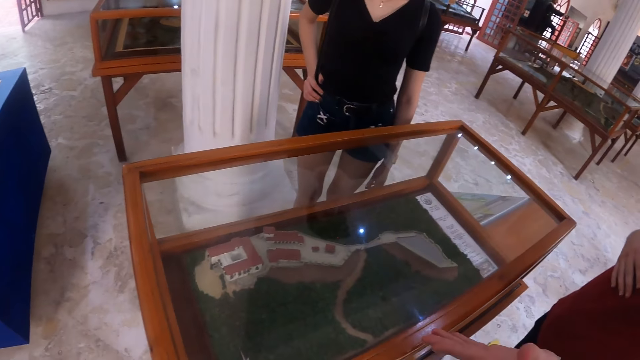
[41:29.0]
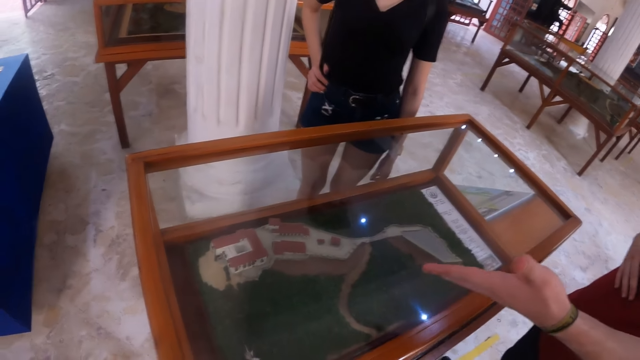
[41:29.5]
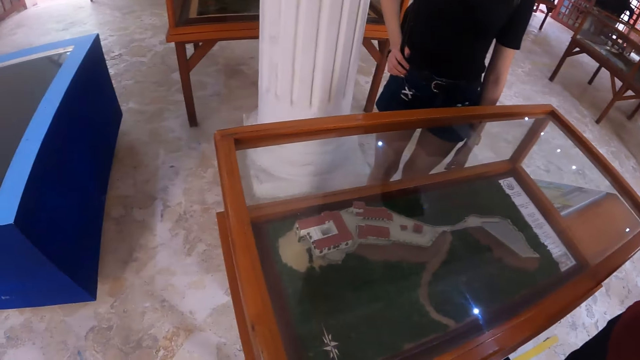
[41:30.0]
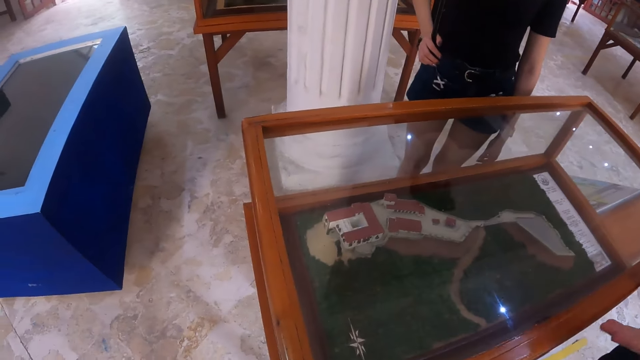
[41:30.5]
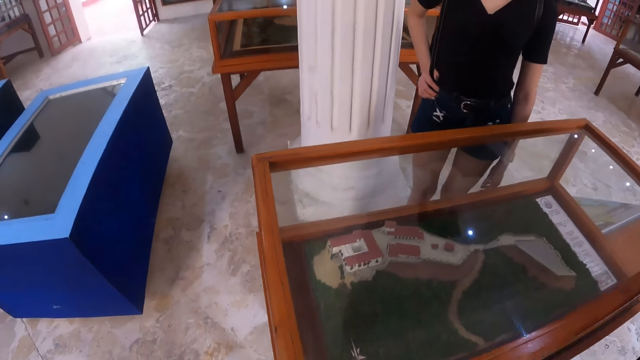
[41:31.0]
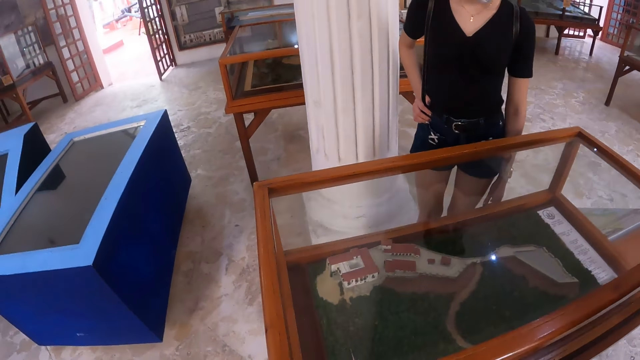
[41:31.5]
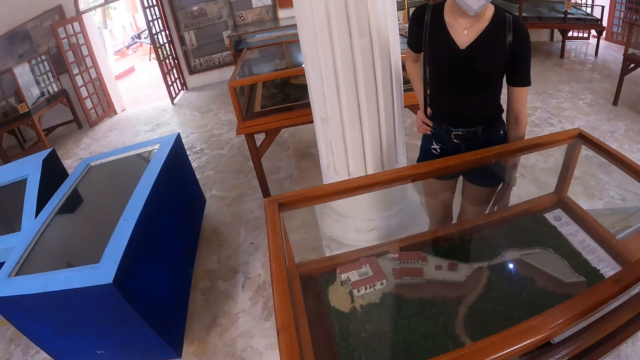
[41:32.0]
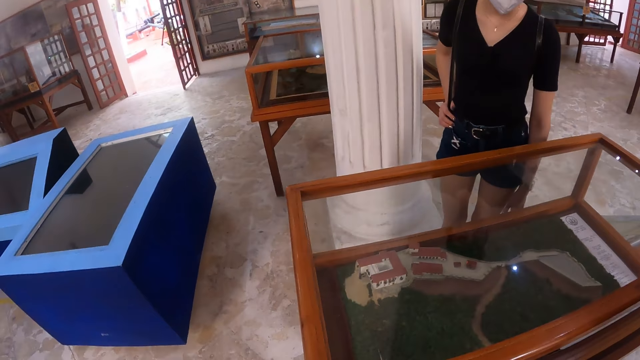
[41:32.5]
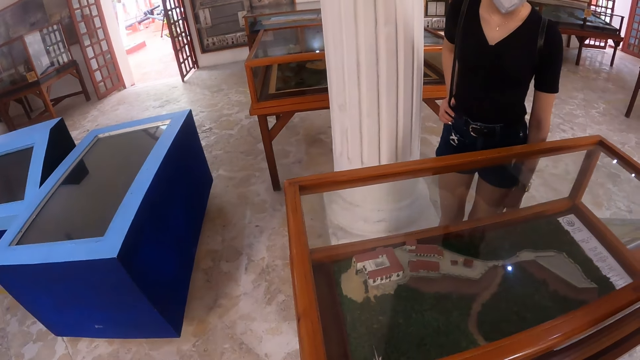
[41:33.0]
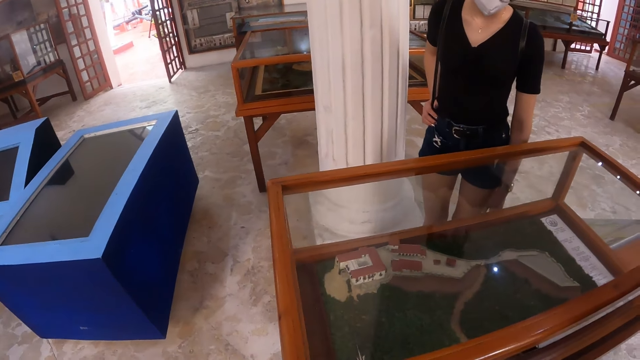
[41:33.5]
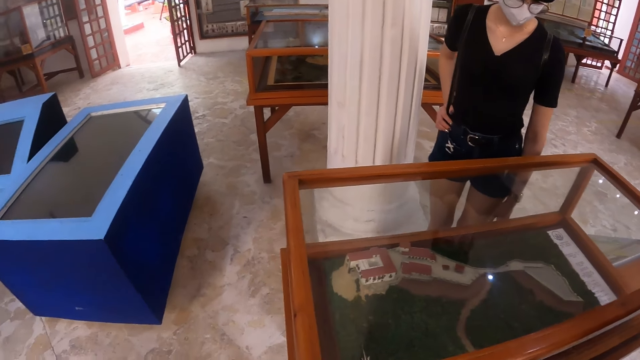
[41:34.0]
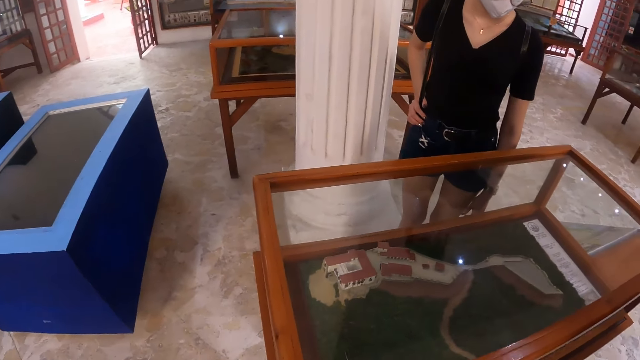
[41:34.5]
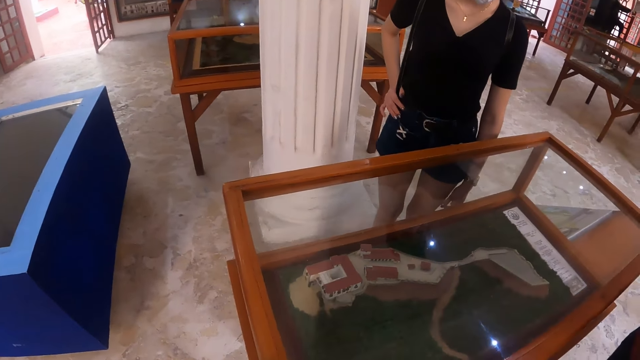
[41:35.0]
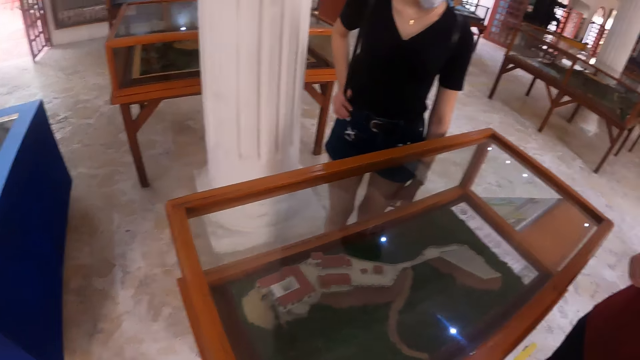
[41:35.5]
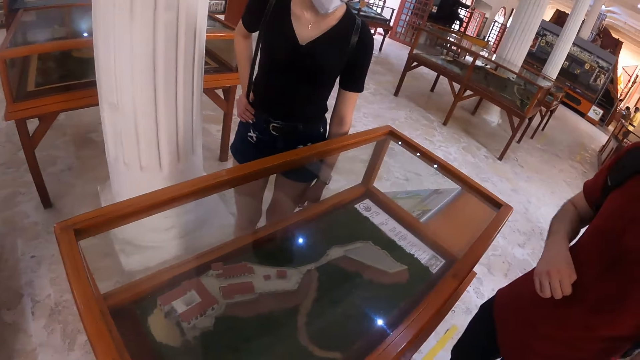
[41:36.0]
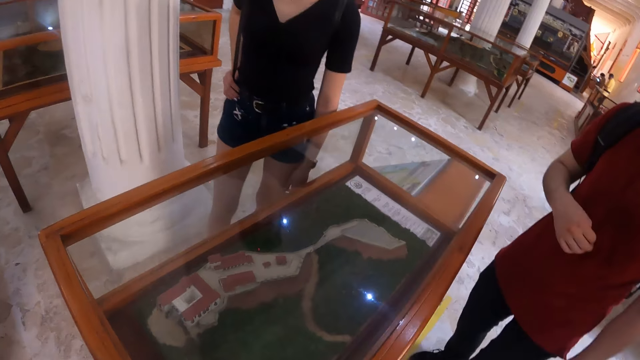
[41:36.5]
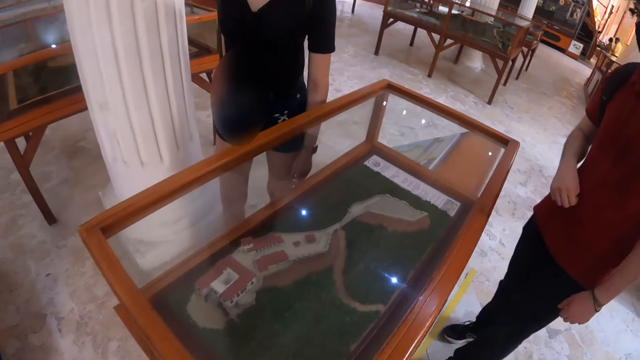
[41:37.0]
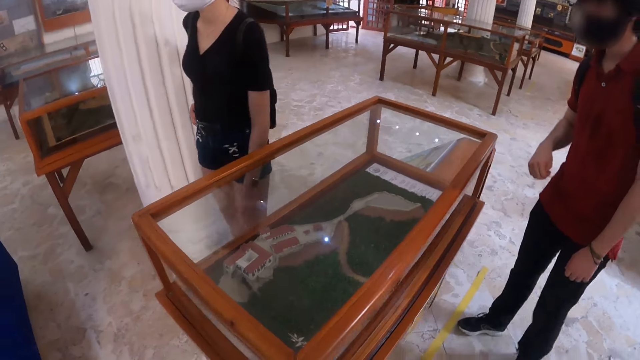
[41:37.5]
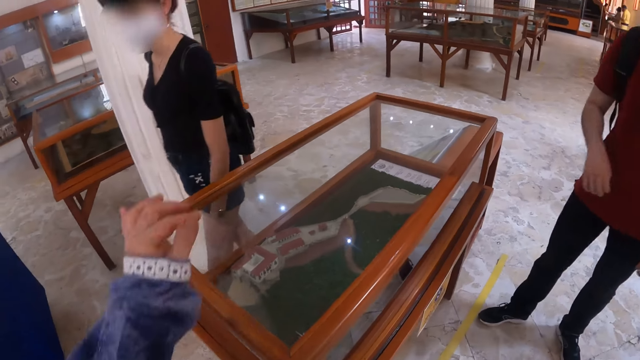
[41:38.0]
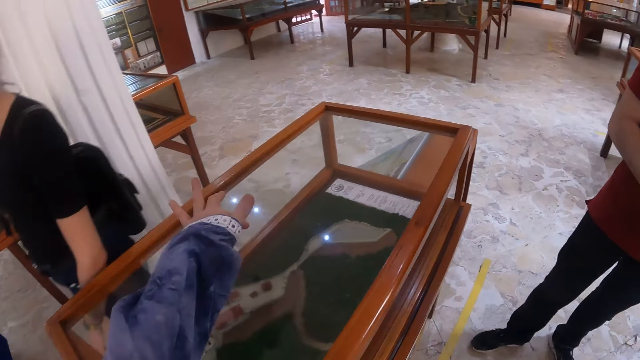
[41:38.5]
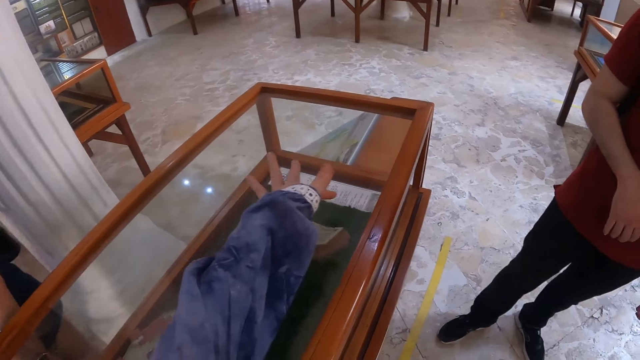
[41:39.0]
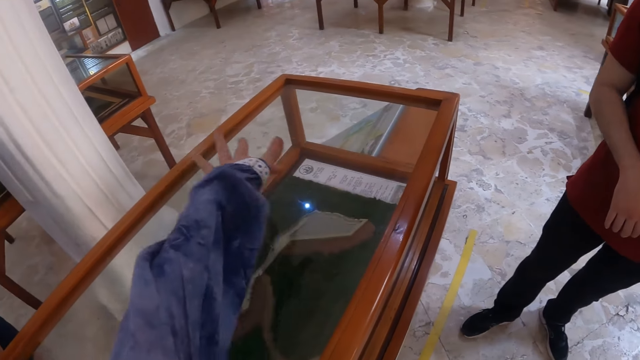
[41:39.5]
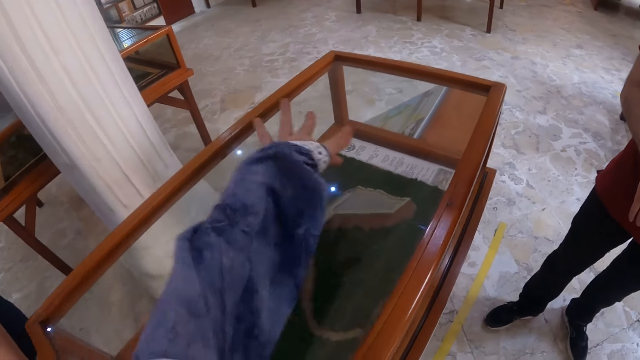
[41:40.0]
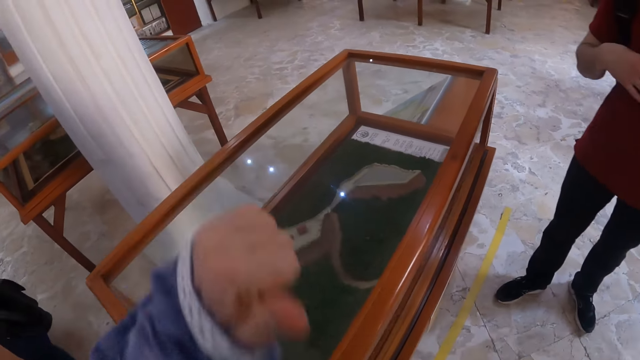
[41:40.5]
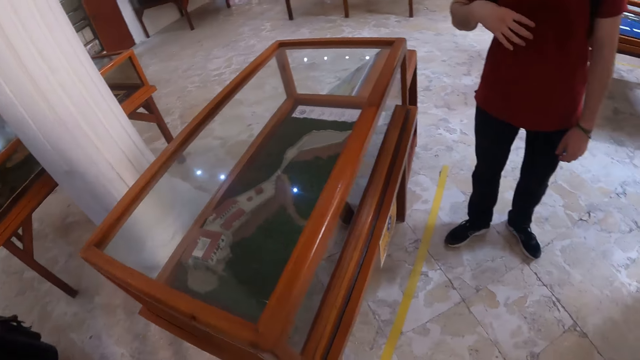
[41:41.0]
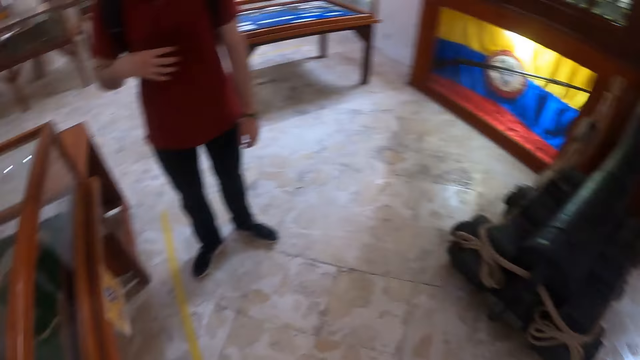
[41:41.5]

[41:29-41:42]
A man speaks with gestures to the camera wearer and a lady. The camera wearer interacts with the man. They look around. They speak with gestures to the man. They hold the table. Another person walks around.

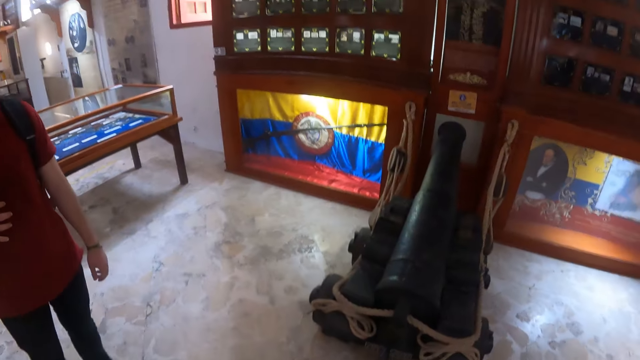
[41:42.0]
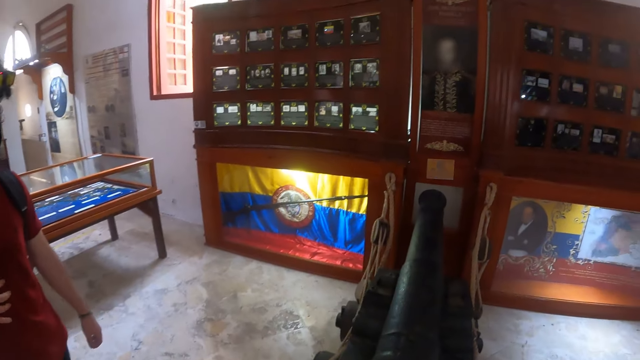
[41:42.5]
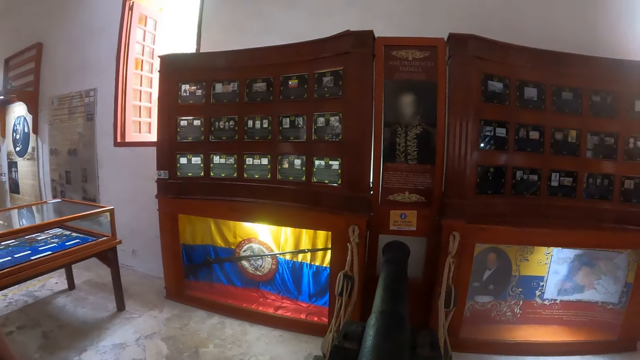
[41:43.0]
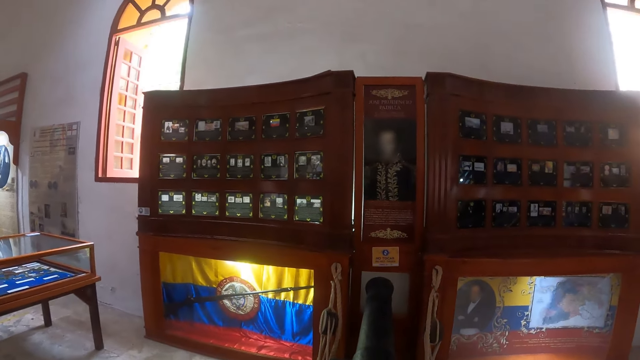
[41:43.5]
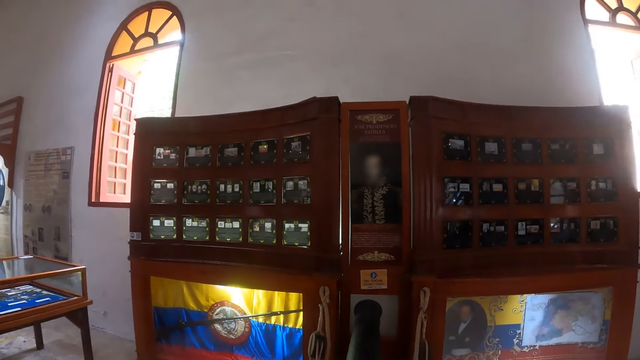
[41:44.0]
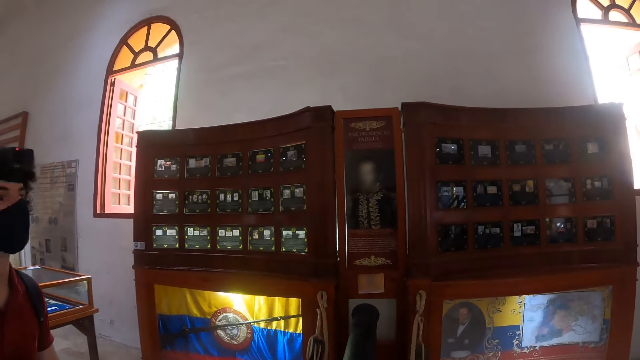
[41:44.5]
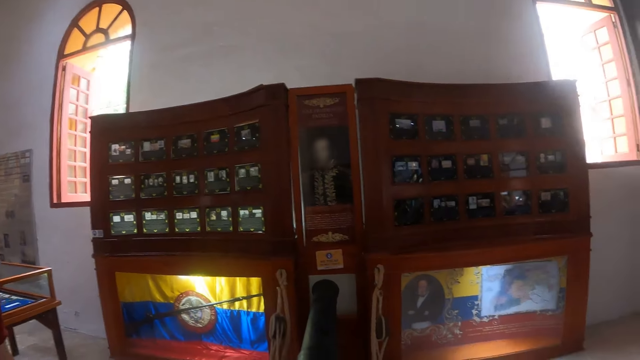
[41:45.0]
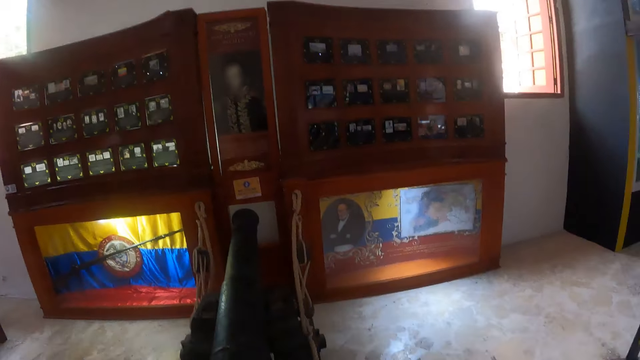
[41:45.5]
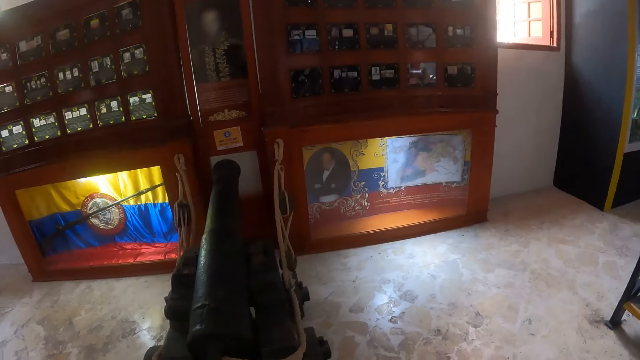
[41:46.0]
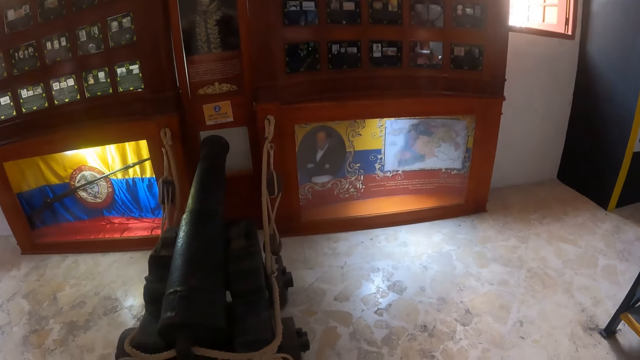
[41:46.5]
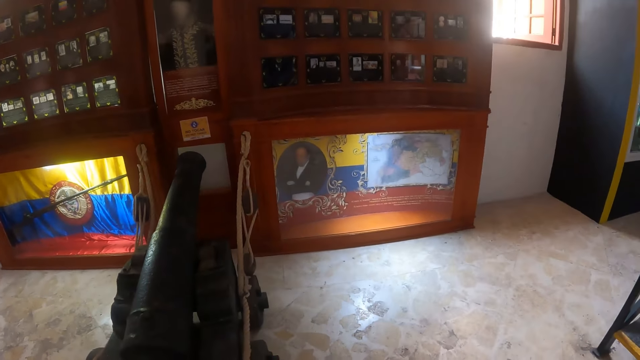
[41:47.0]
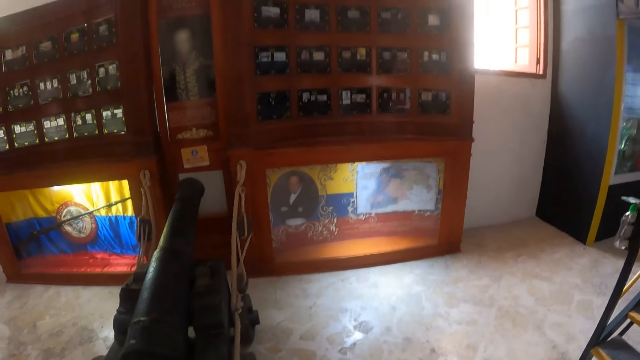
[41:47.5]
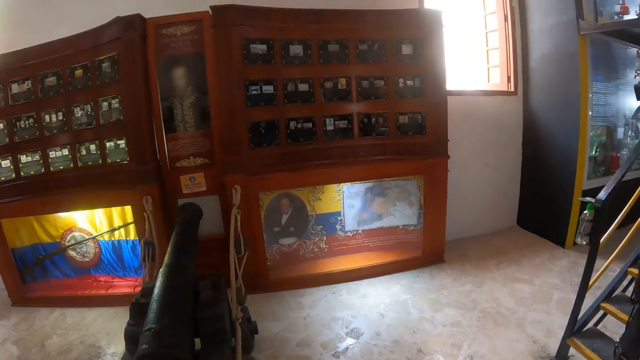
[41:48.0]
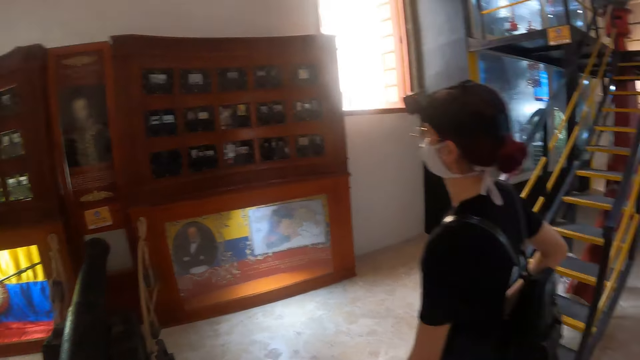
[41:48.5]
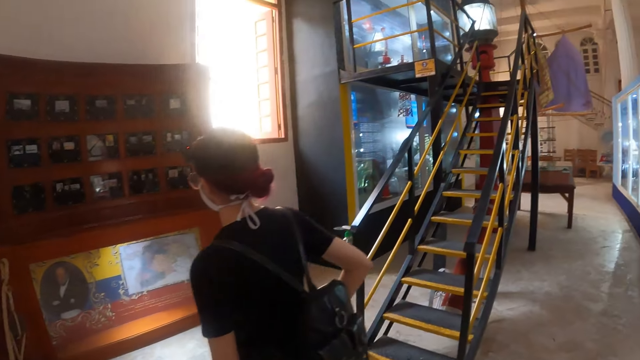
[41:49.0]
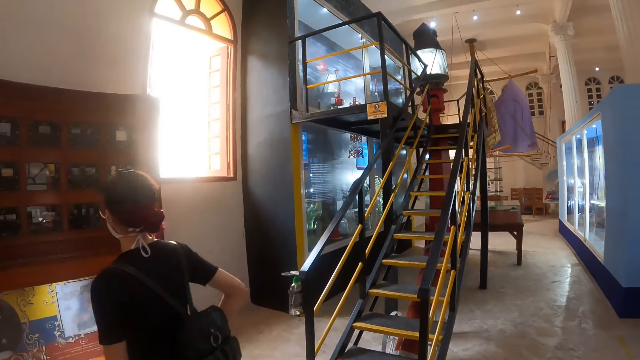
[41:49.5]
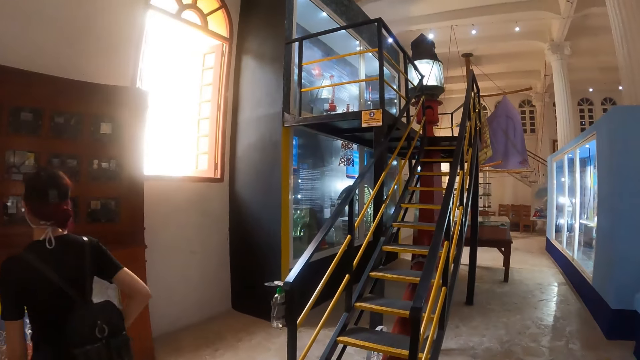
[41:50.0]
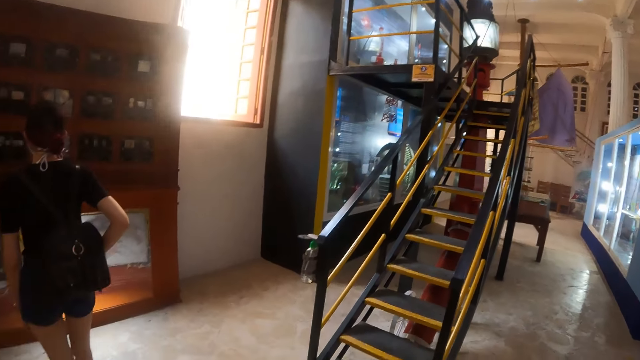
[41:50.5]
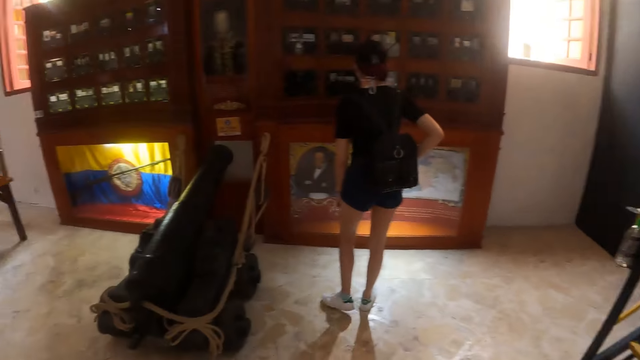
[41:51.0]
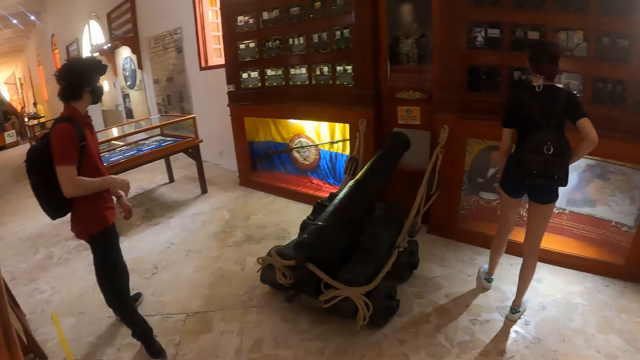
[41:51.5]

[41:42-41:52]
The camera wearer looks around. They look at art. They look around. A person looks at the photo.
